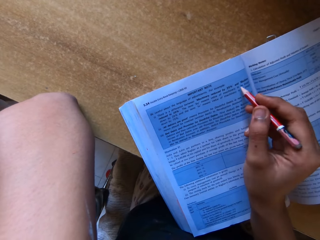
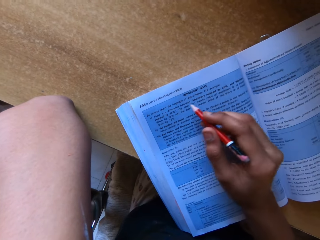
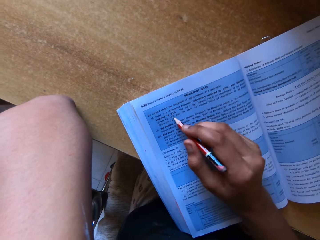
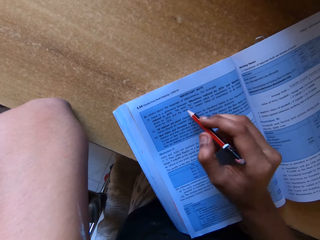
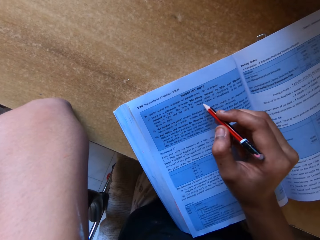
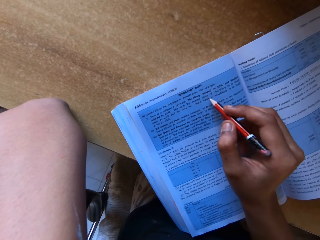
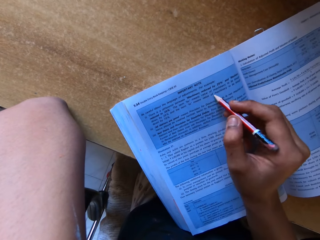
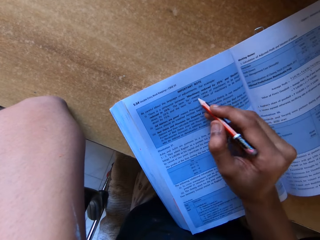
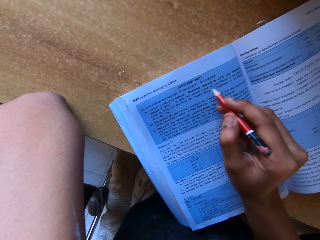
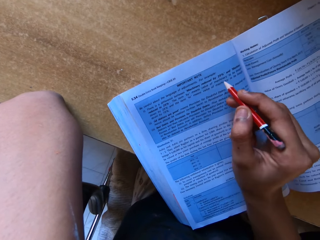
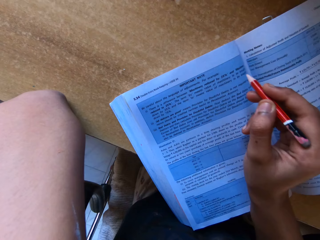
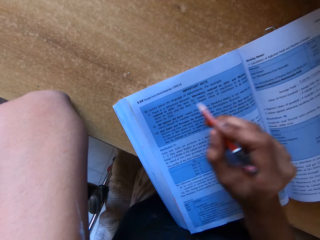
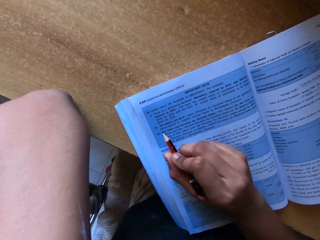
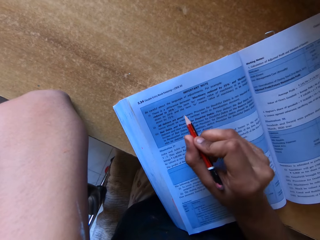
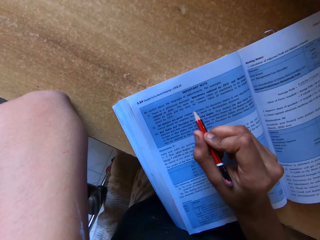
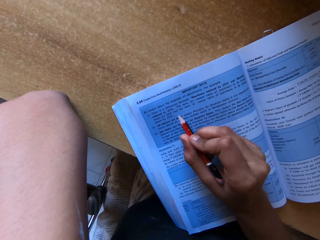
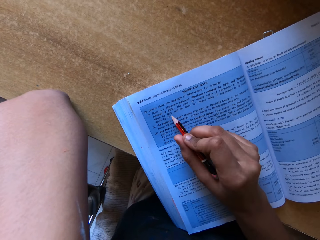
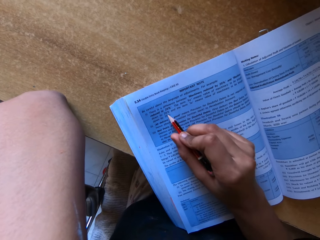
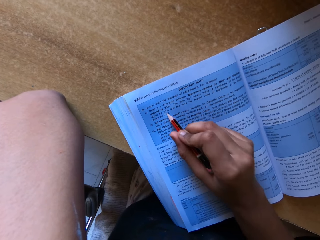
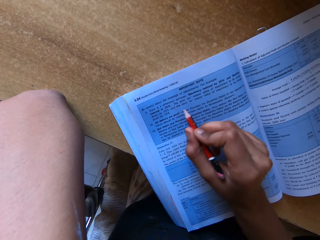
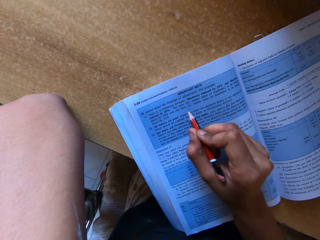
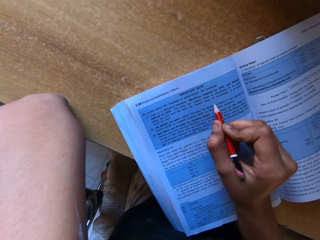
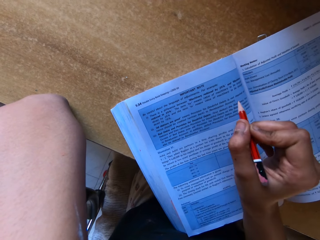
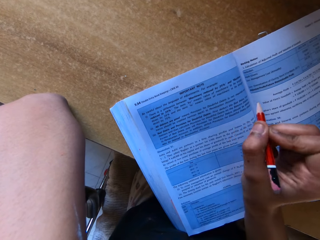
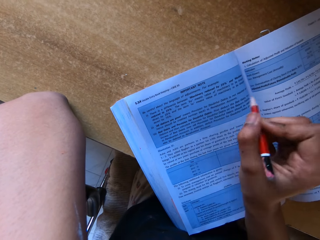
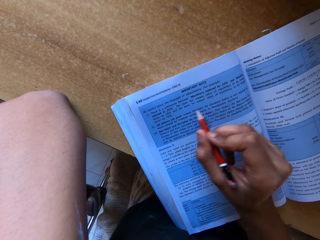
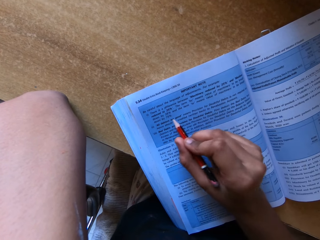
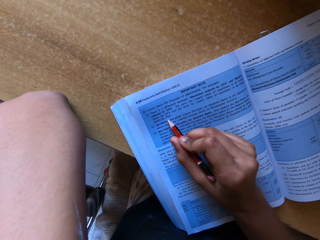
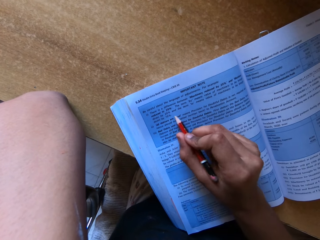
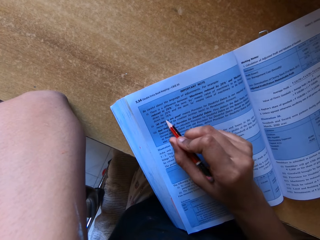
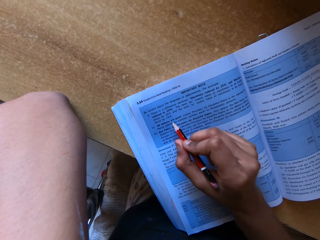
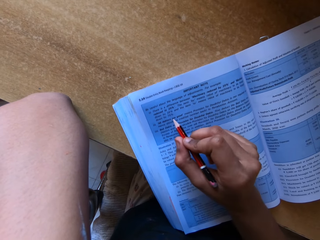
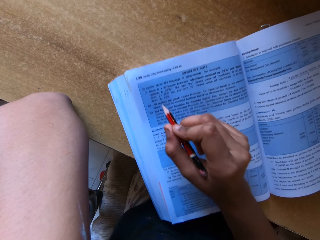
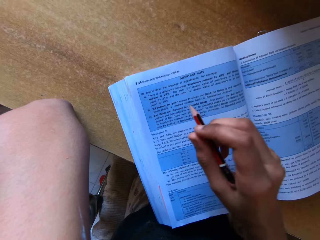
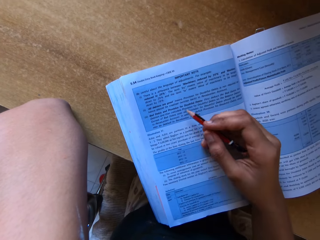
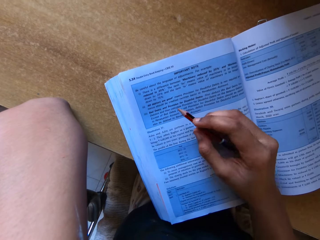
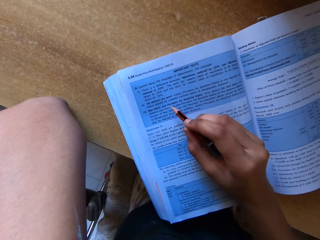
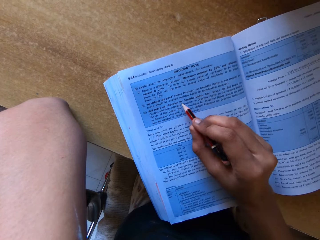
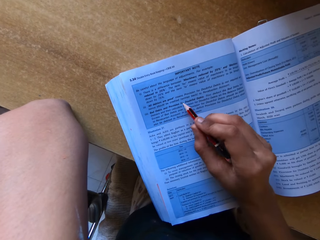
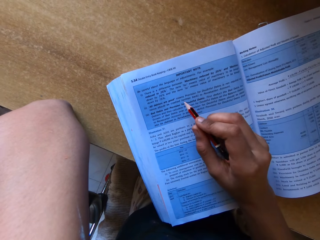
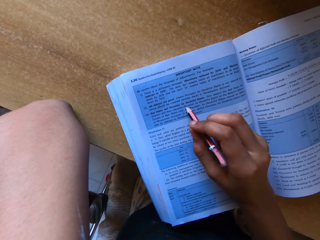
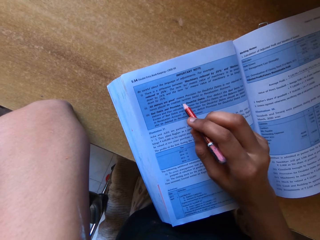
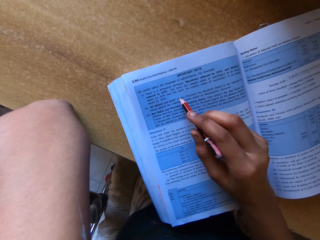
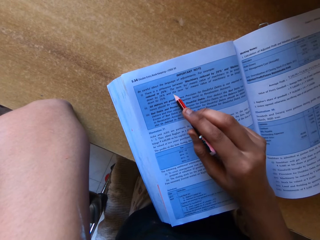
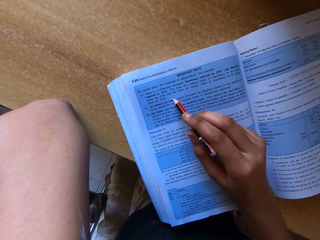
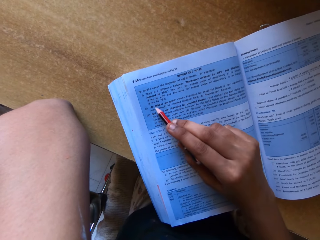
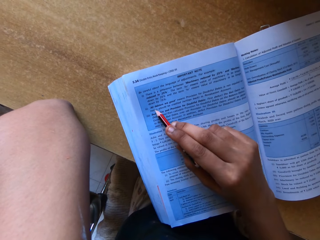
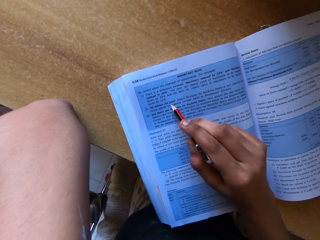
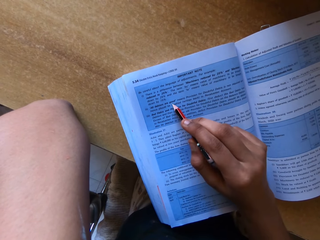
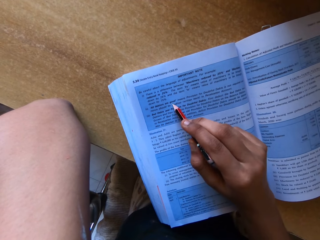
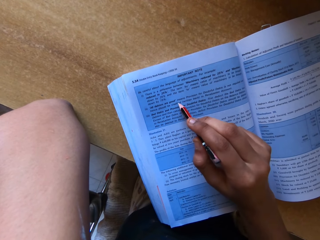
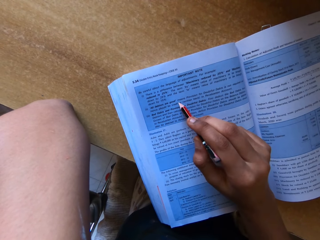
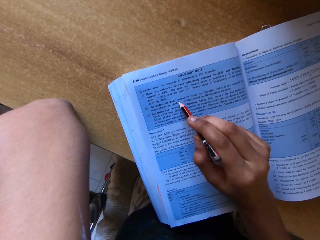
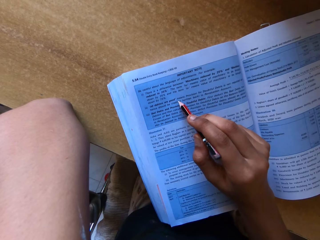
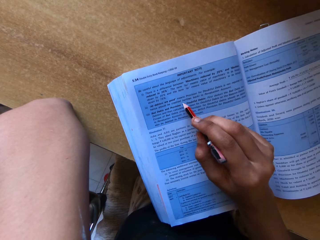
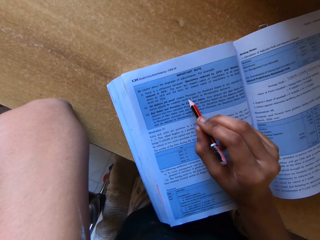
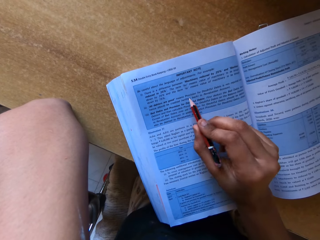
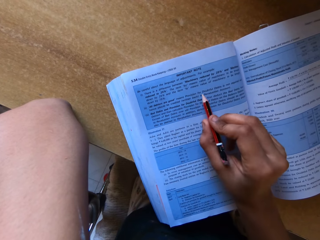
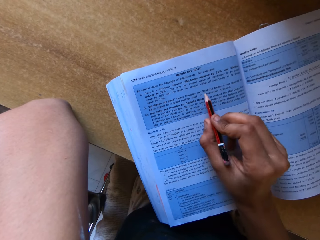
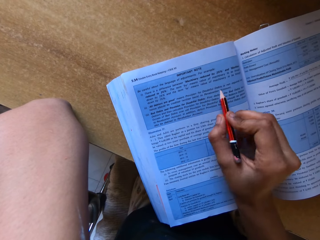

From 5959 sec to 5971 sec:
The camera wearer moves a pen on the book.

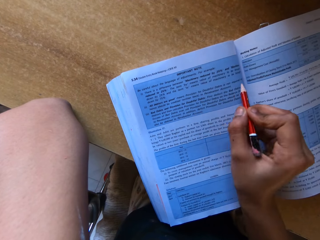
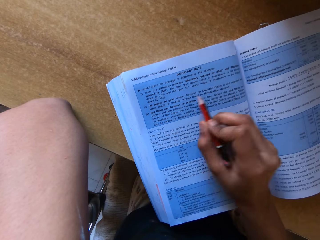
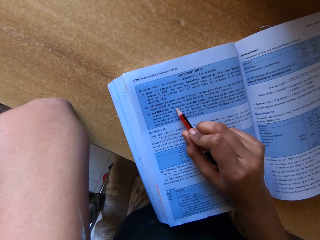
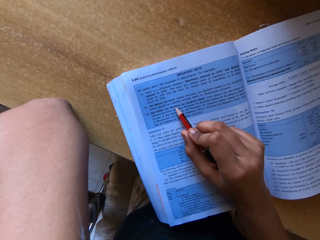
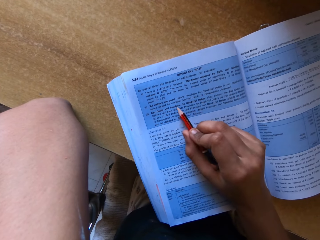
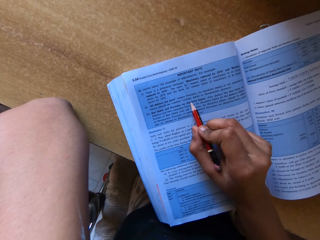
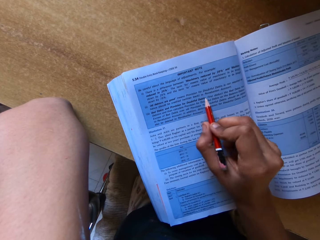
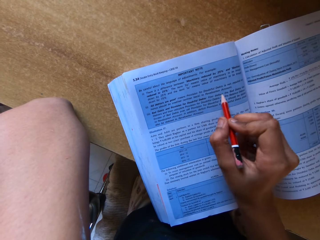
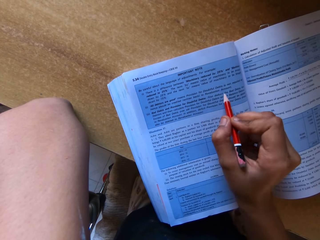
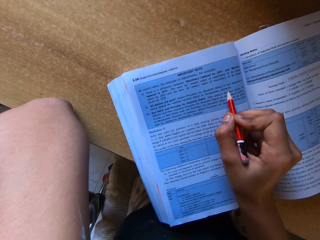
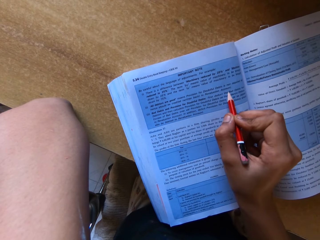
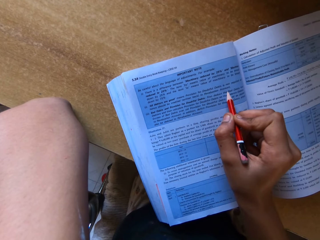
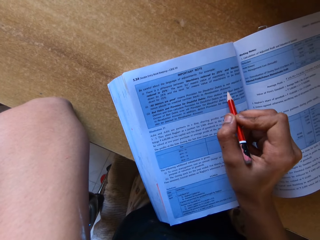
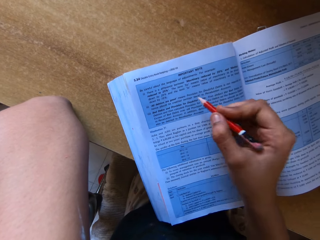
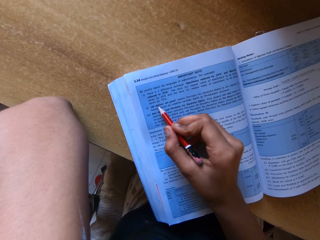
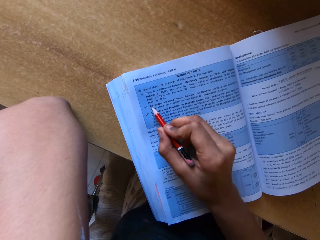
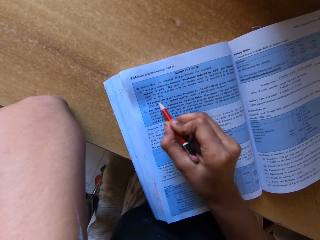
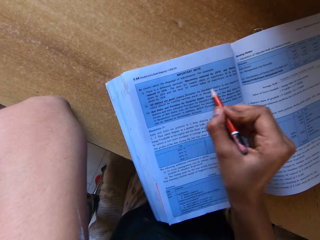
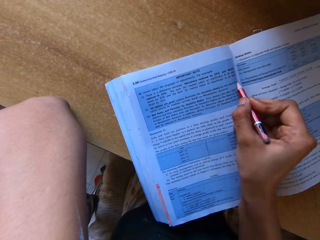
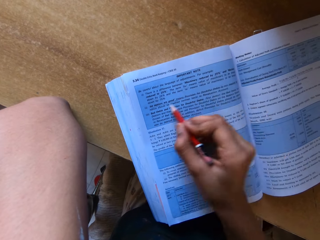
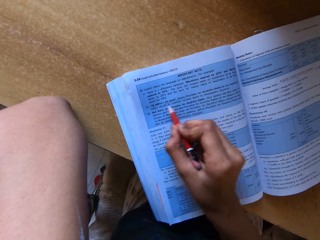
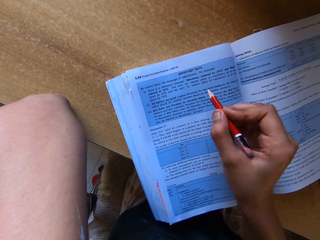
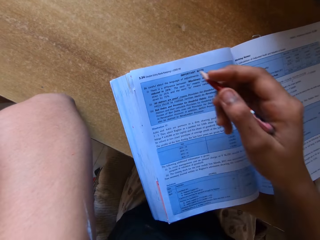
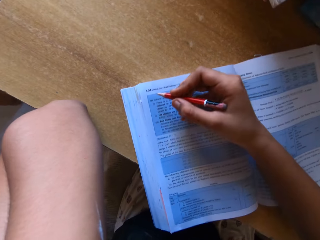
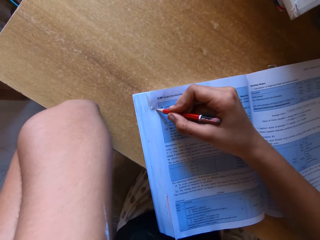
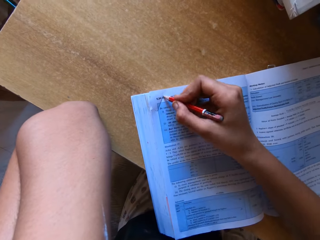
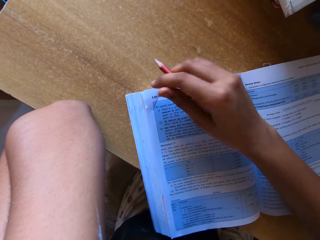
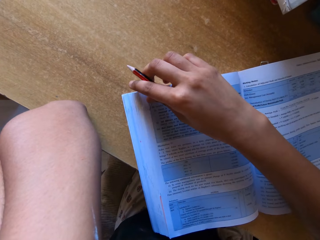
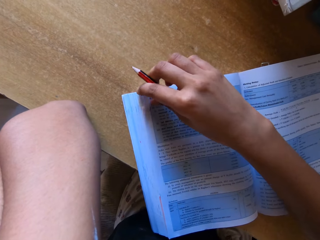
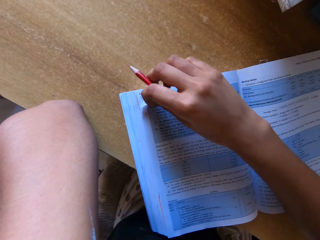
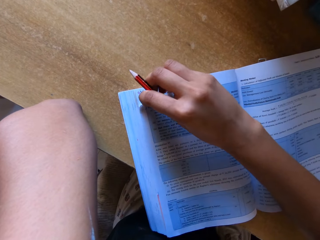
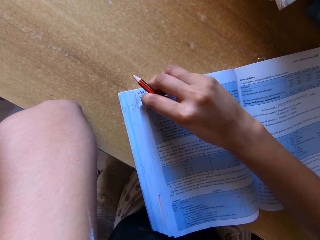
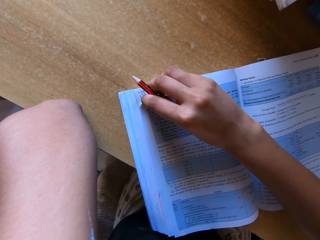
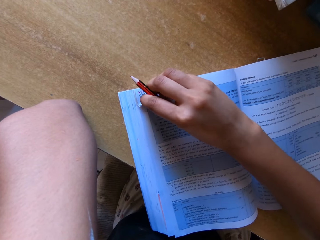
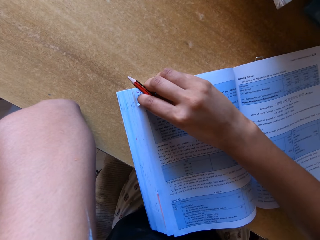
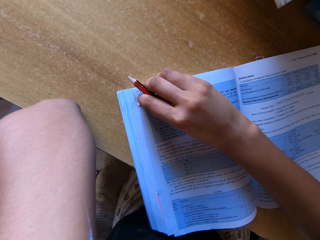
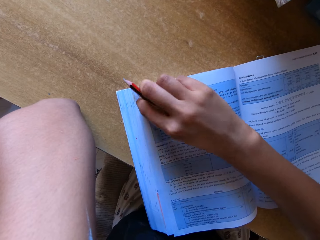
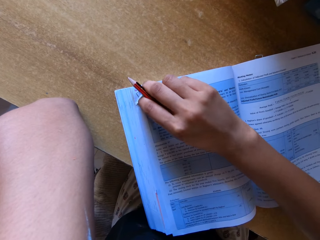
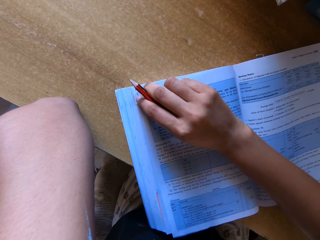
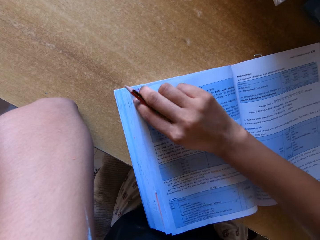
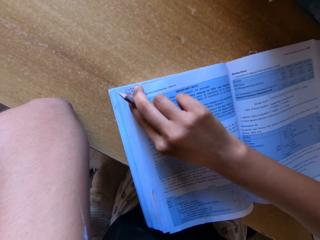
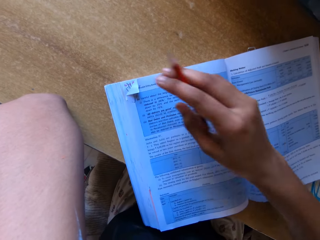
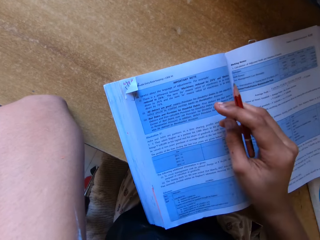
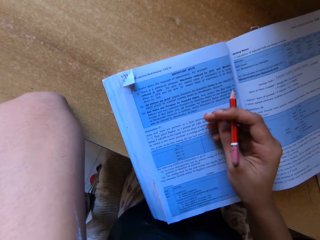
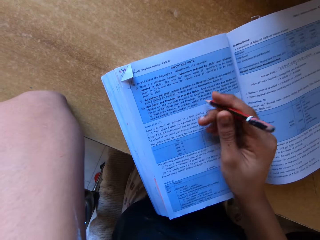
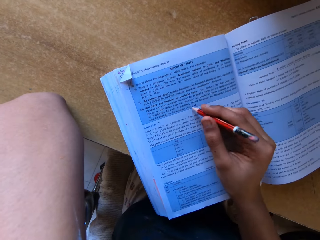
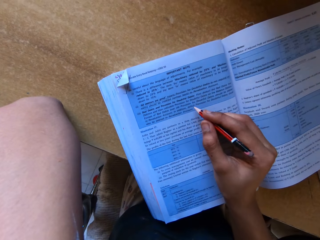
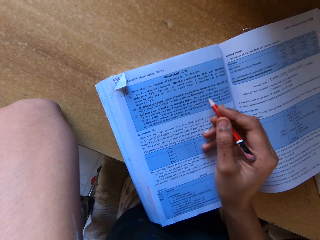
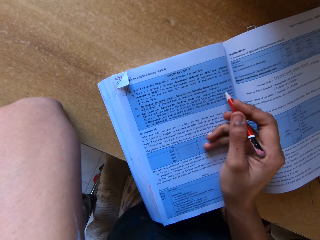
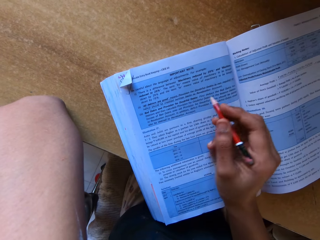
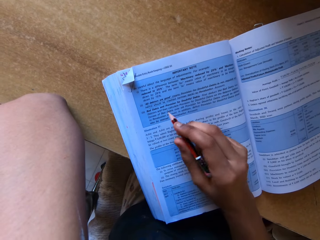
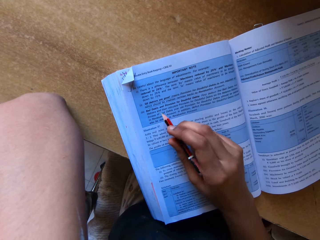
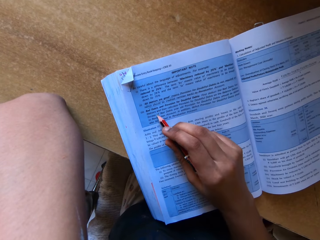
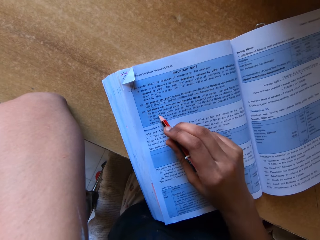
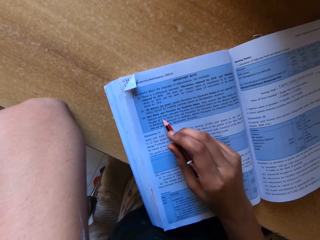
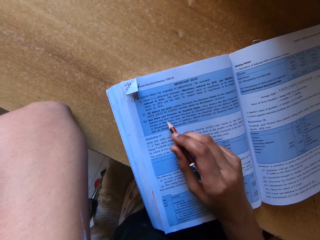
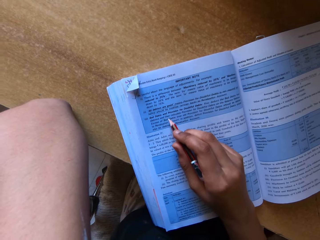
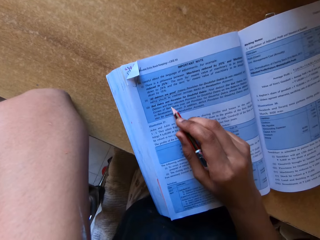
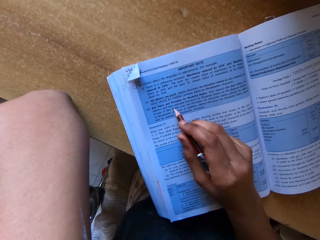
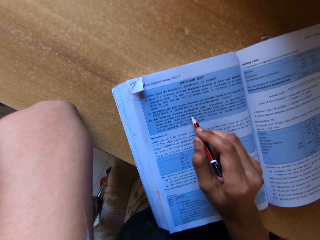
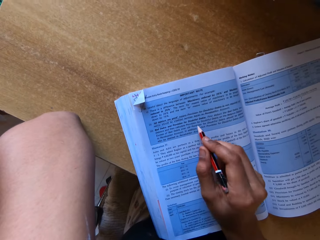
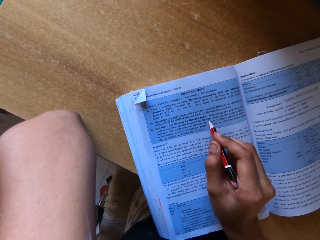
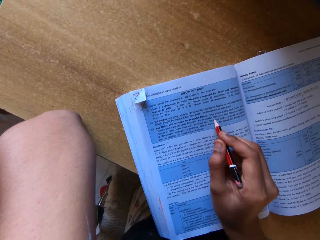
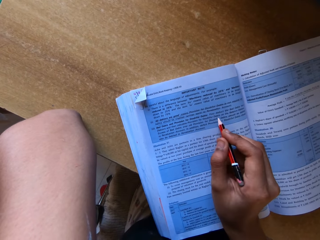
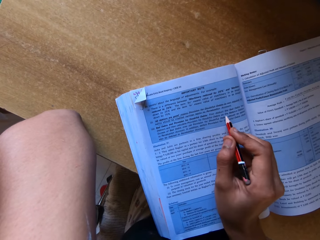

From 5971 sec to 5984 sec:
The camera wearer writes on the book. They fold the edge of the book. They move a pen on the book. They fold a page.
